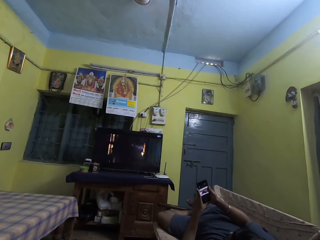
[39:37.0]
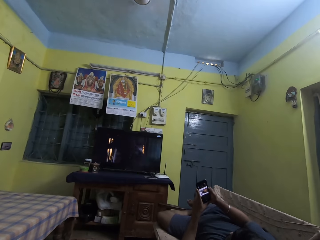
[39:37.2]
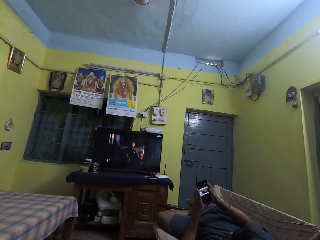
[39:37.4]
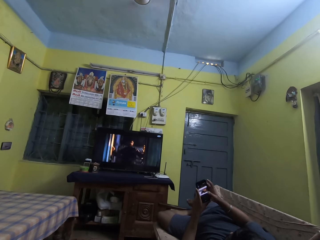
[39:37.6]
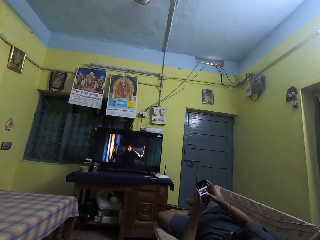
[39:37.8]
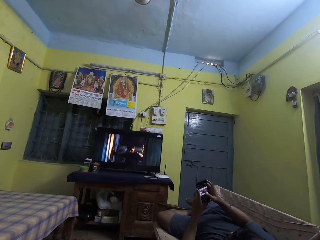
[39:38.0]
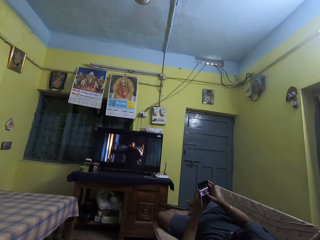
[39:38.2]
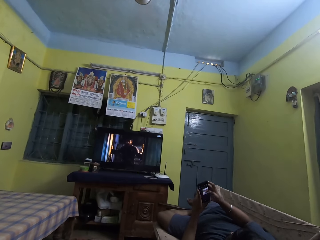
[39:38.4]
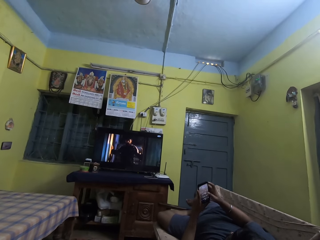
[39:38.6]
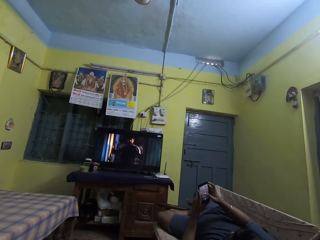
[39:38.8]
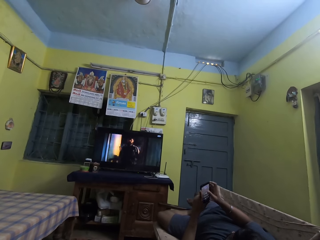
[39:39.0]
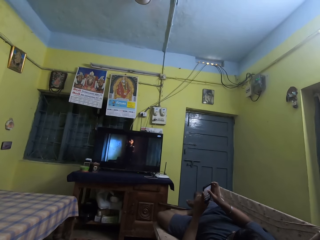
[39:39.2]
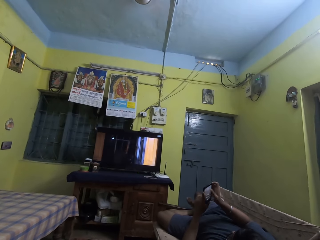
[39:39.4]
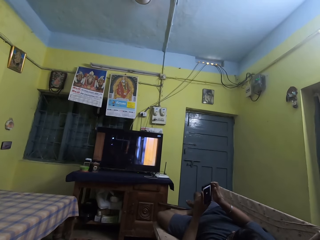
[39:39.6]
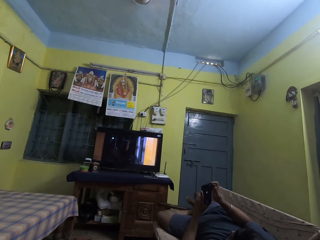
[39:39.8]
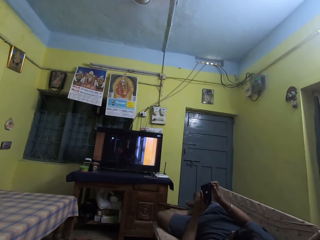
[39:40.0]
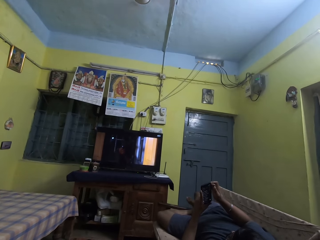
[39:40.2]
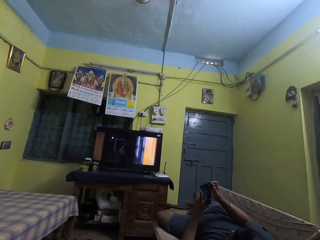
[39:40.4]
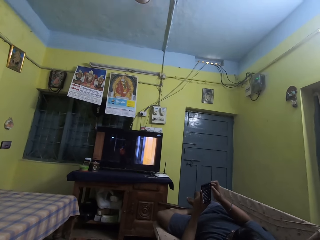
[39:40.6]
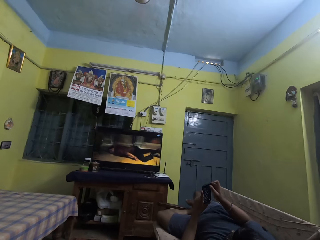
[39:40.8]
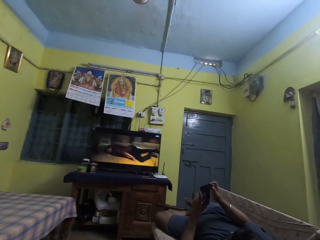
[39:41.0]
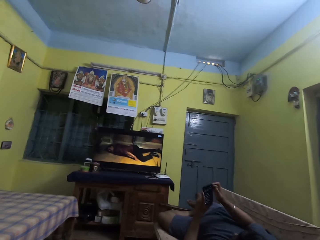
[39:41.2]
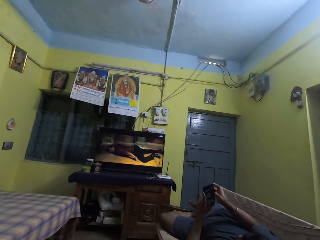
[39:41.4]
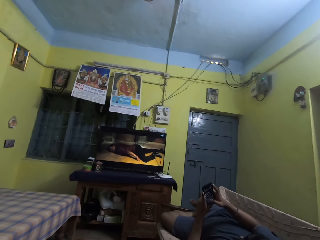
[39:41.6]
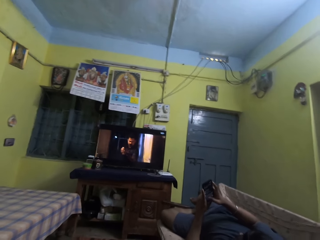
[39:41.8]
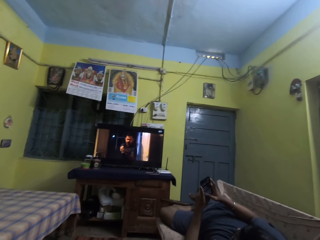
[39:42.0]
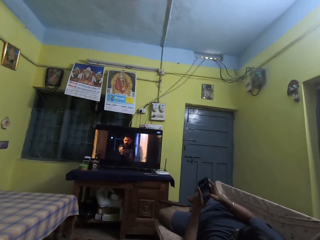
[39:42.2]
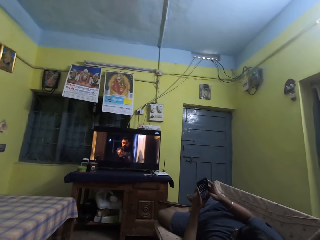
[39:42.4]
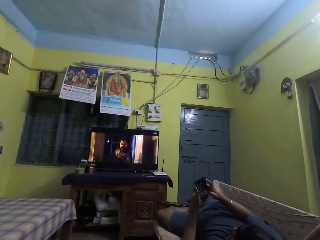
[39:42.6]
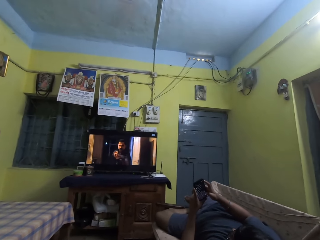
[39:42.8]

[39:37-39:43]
The man operates the phone with his right hand.

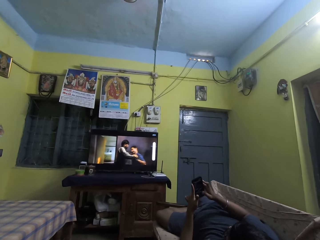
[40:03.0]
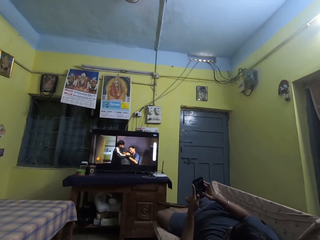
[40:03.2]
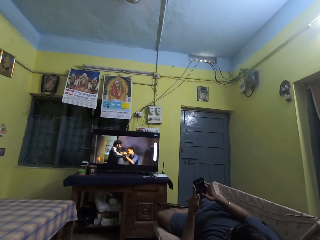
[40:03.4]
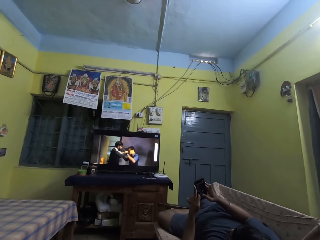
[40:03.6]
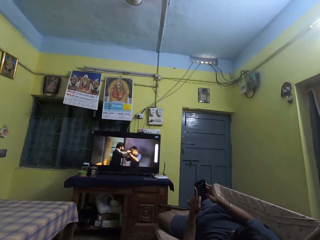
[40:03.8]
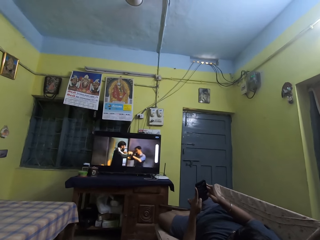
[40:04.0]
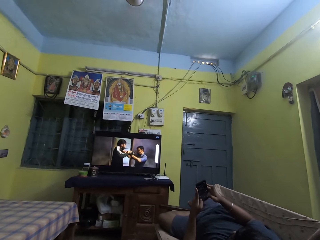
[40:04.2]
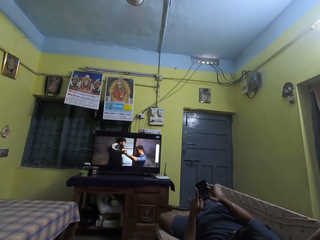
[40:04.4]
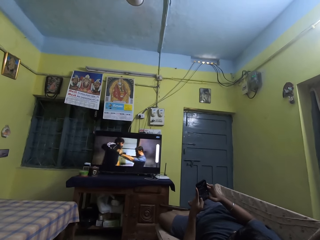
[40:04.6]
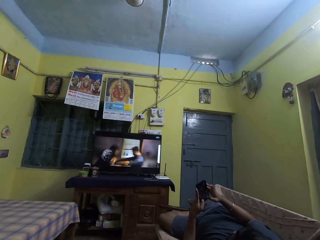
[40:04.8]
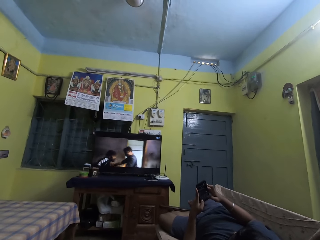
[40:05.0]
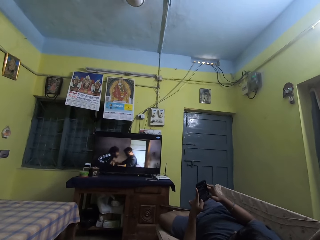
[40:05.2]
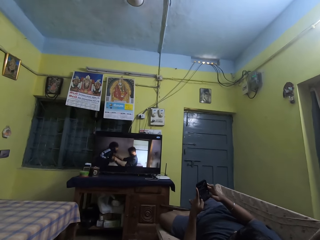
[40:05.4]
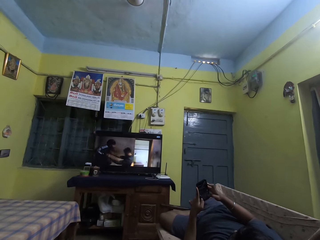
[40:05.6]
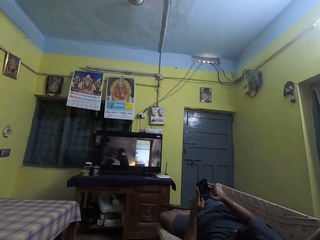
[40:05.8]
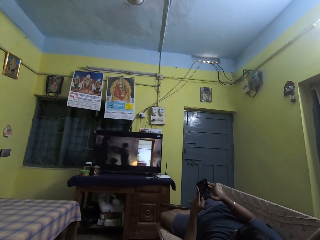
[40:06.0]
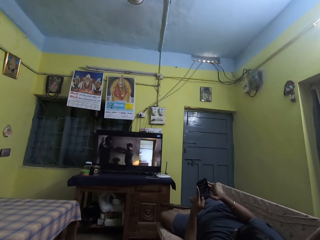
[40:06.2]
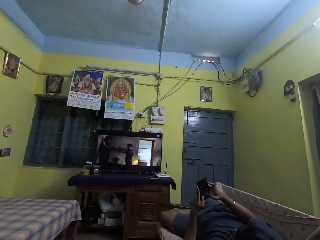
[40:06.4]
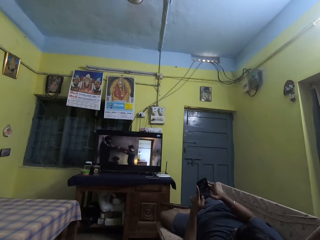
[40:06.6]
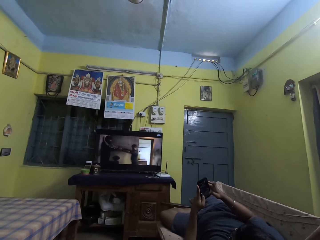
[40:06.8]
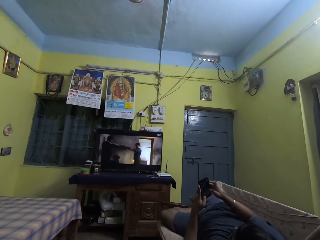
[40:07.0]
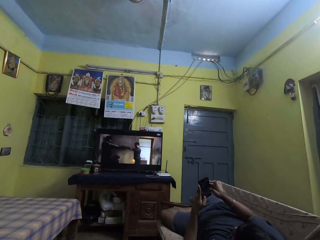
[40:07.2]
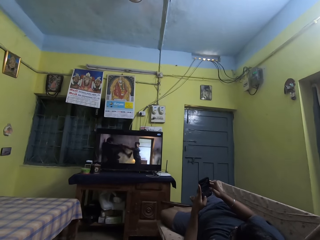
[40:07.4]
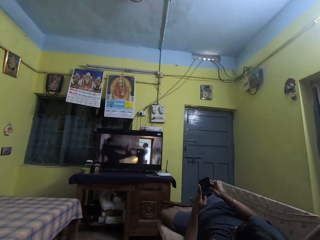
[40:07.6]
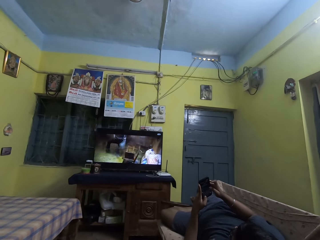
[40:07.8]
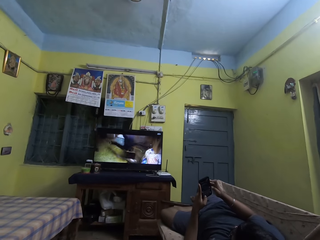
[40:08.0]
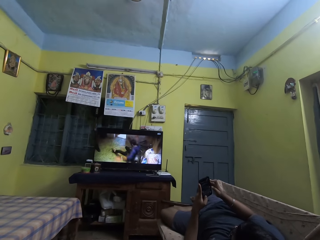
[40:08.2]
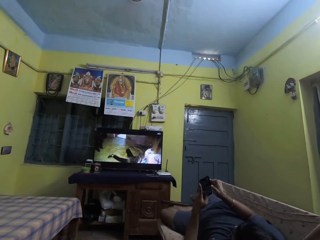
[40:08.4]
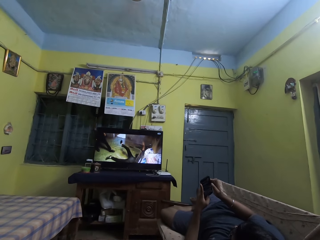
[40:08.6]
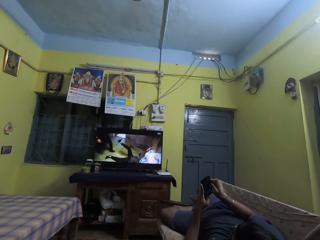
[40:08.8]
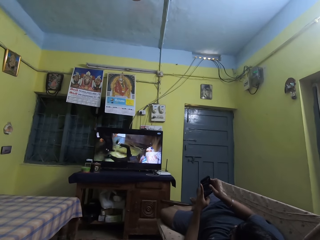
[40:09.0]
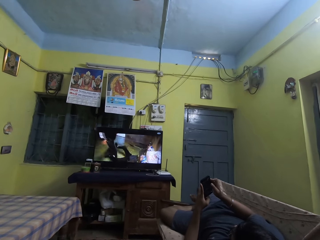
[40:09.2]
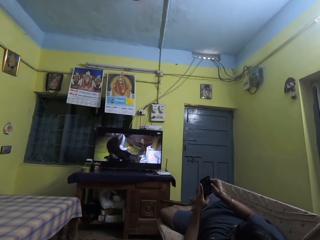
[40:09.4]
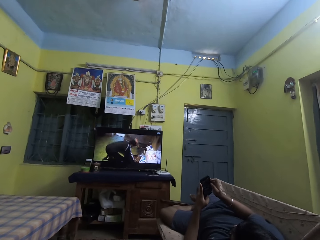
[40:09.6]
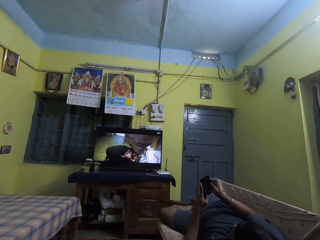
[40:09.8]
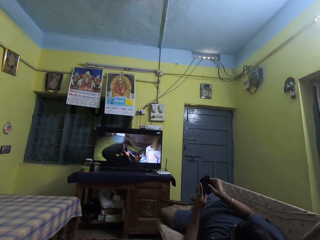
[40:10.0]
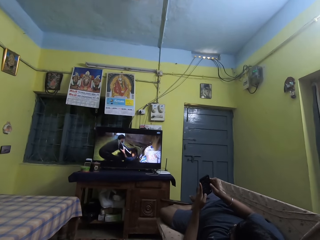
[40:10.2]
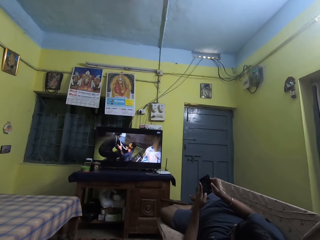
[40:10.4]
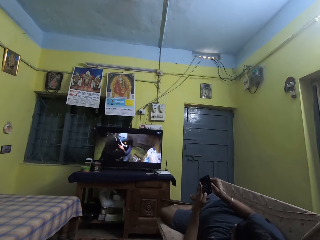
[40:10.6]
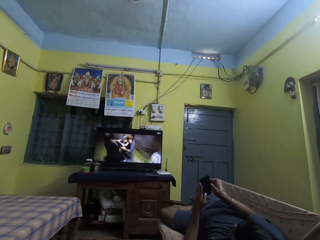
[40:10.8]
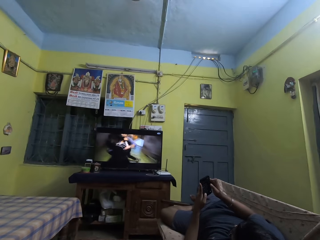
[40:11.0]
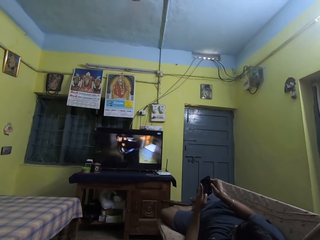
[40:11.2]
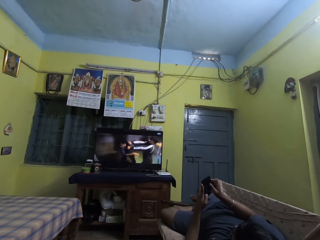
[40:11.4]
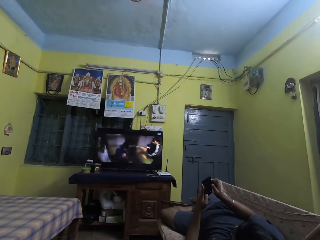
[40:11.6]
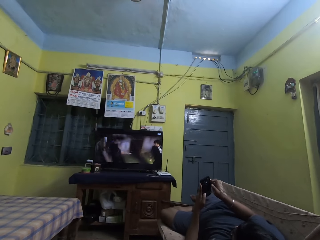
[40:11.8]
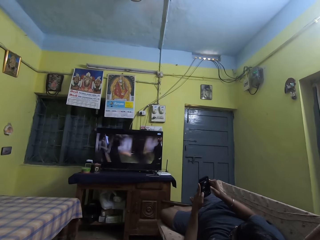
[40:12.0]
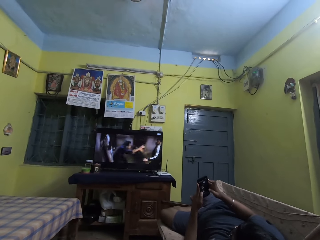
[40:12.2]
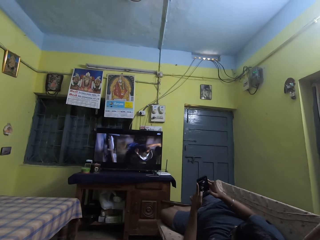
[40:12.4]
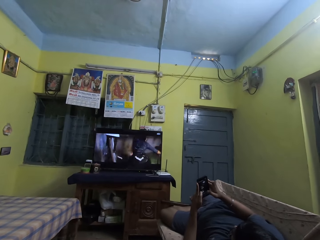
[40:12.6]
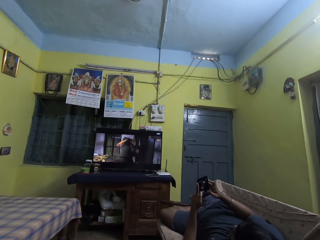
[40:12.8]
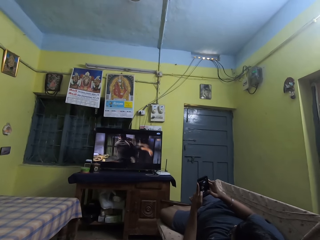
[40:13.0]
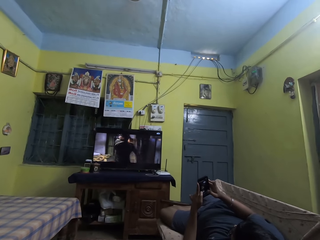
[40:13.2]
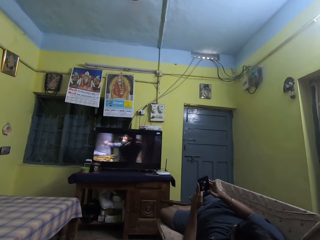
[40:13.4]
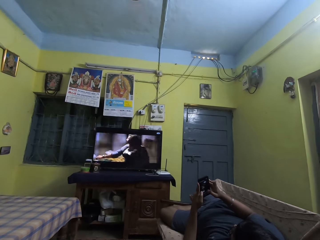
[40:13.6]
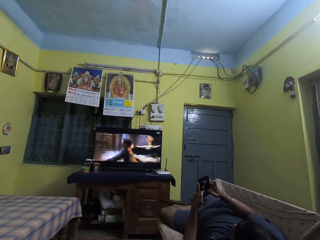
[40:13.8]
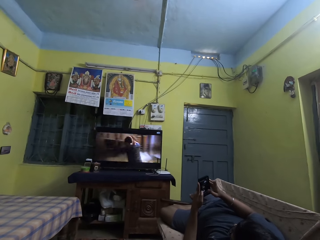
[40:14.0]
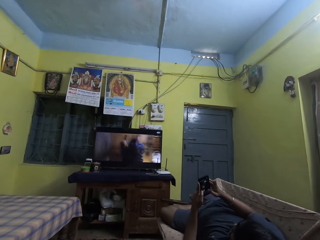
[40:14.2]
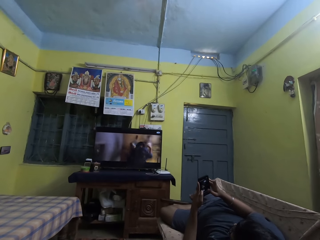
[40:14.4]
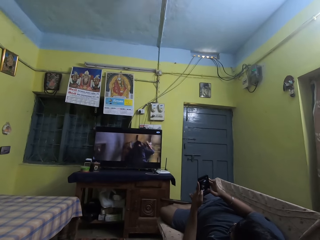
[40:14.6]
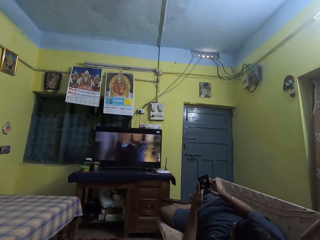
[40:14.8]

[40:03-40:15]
The man operates the phone with both hands. The man operates the phone with his right hand.

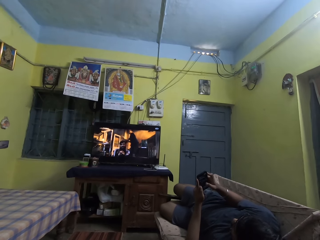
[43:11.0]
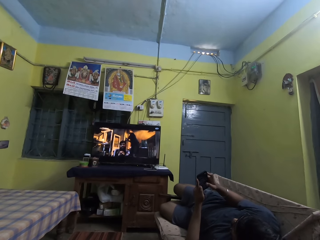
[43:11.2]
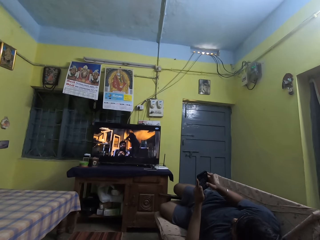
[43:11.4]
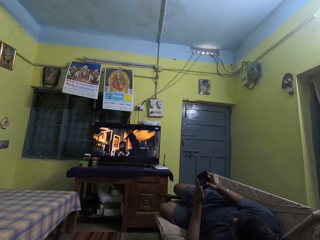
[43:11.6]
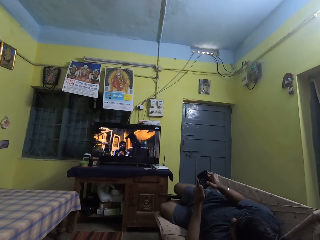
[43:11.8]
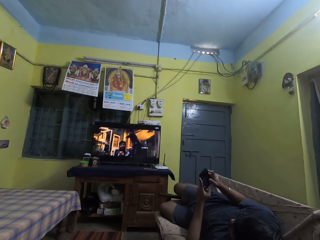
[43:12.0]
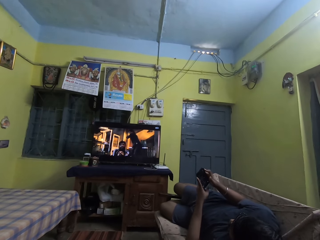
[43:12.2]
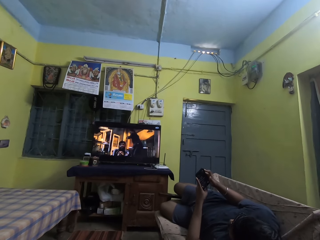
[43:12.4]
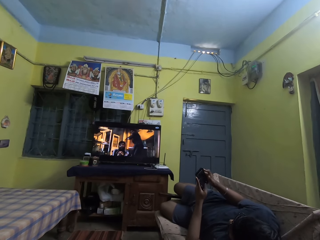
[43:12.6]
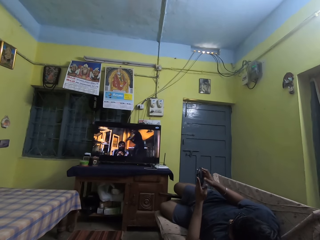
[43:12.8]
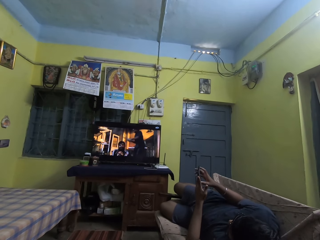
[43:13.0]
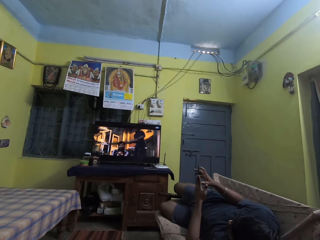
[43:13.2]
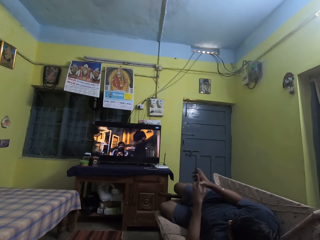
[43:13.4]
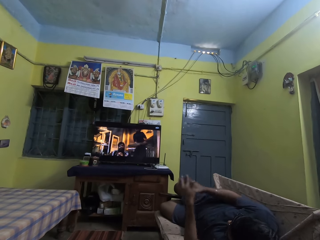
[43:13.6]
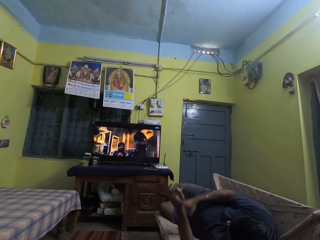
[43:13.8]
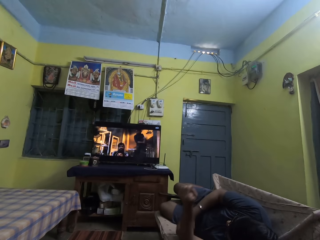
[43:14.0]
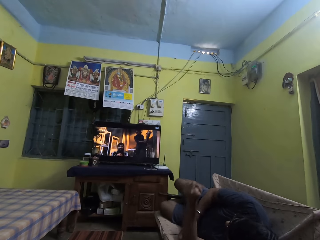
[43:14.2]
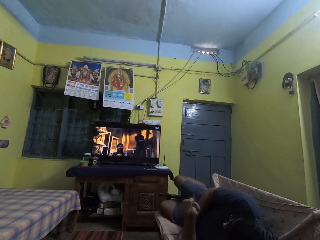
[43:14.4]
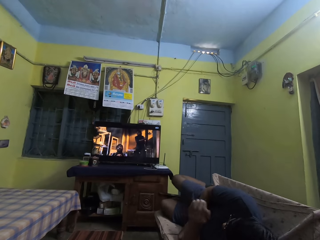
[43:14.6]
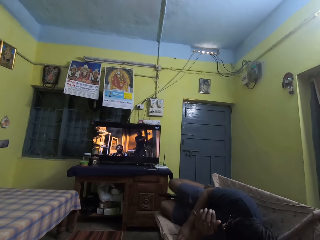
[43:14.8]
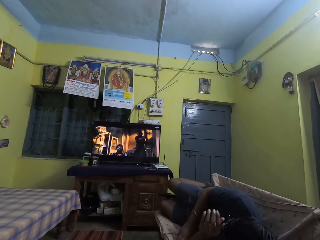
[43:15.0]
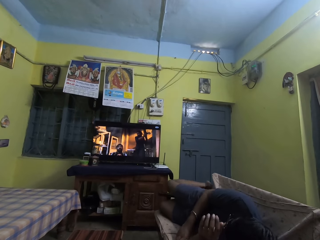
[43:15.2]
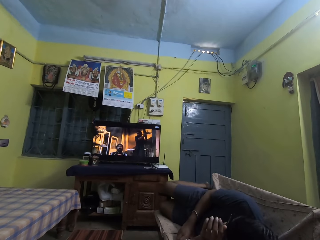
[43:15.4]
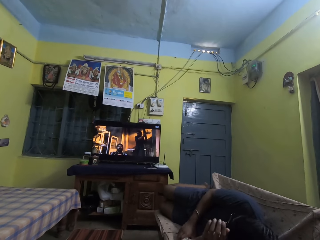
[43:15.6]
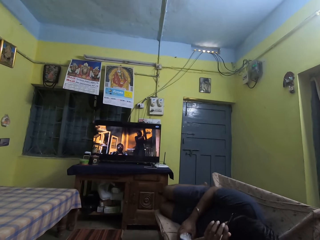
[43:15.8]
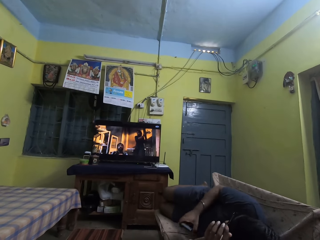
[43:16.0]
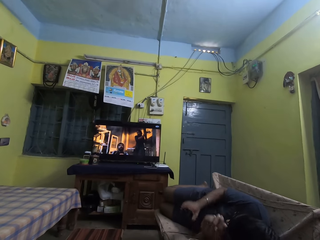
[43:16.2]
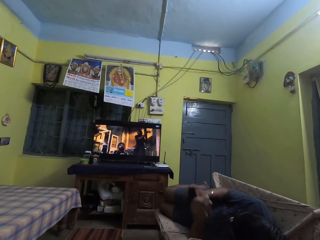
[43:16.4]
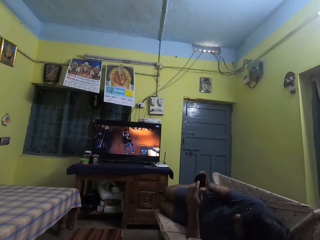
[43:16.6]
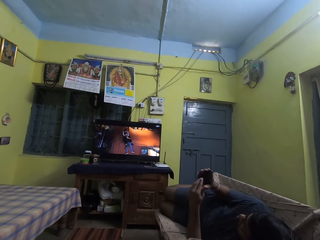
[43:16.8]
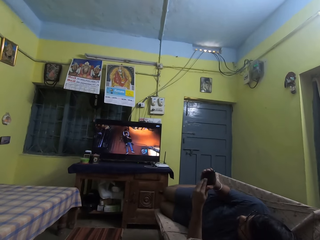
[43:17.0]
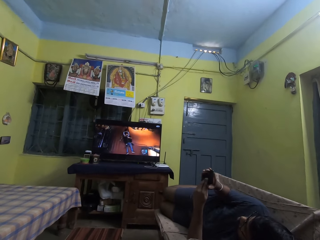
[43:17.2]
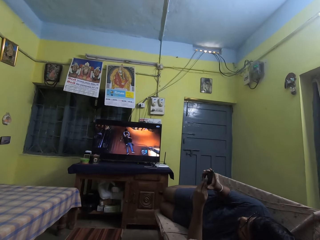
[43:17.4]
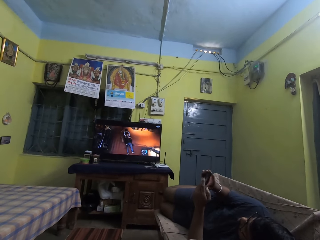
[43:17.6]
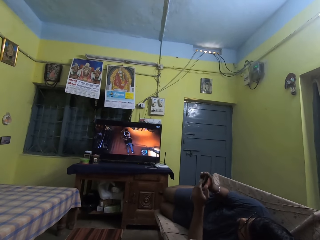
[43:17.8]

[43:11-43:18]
The man holds the phone with his right hand. The man operates the phone with his hands.
